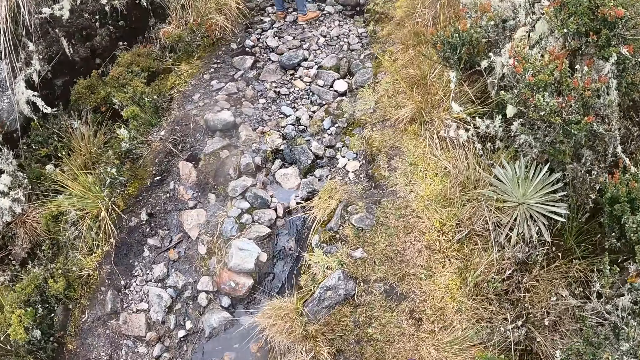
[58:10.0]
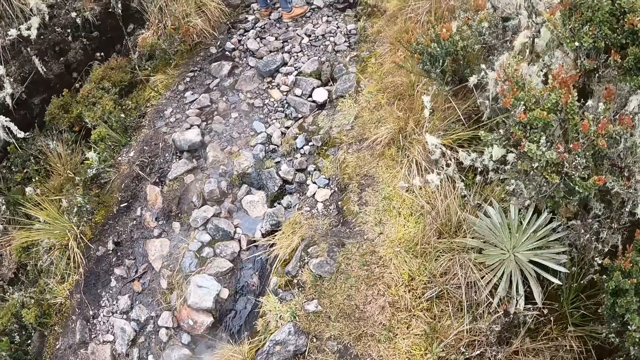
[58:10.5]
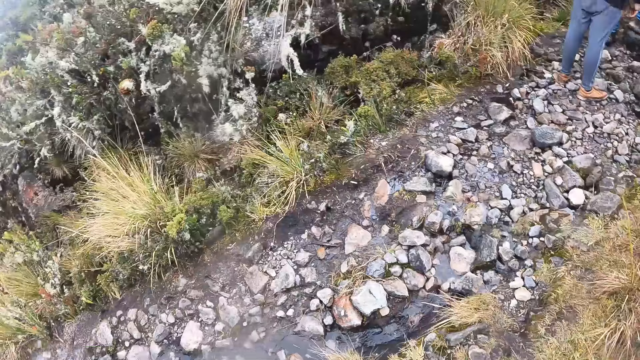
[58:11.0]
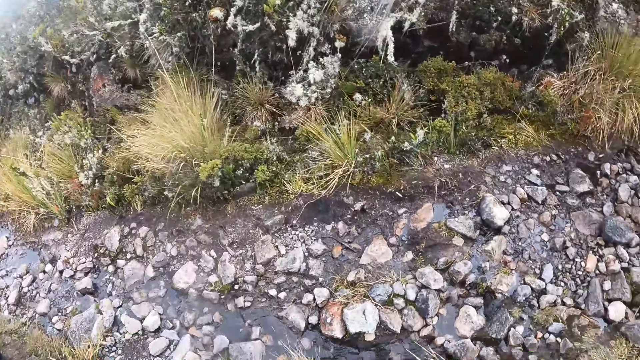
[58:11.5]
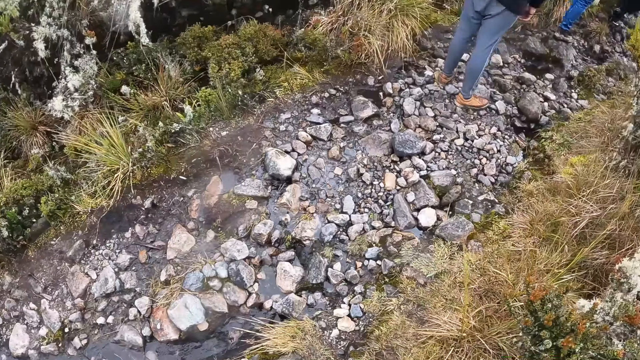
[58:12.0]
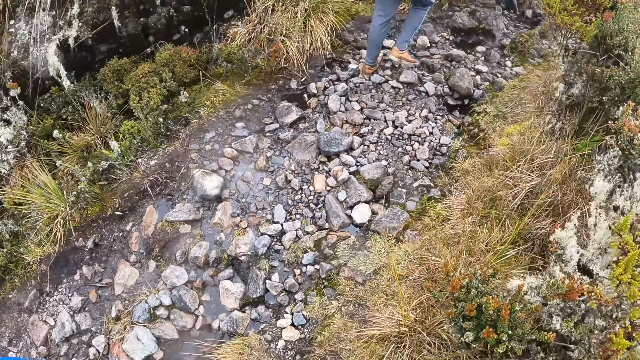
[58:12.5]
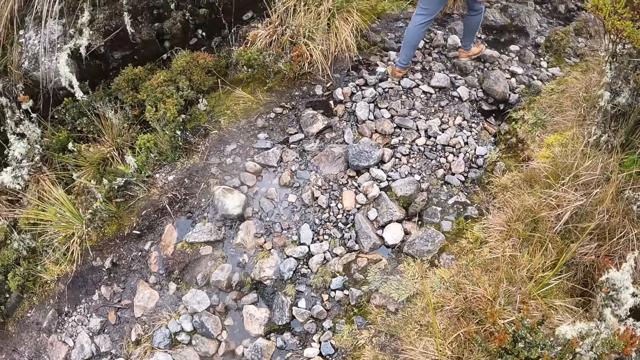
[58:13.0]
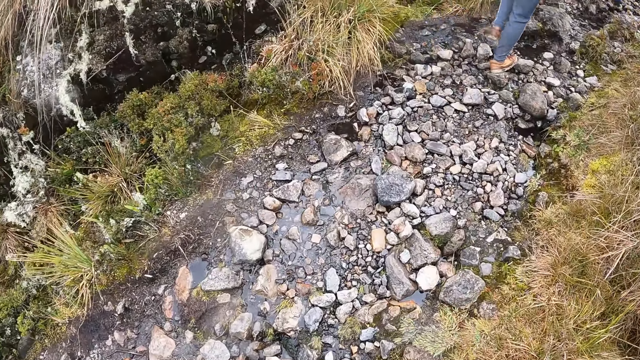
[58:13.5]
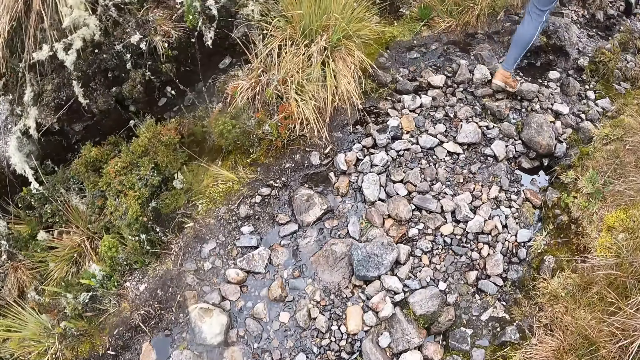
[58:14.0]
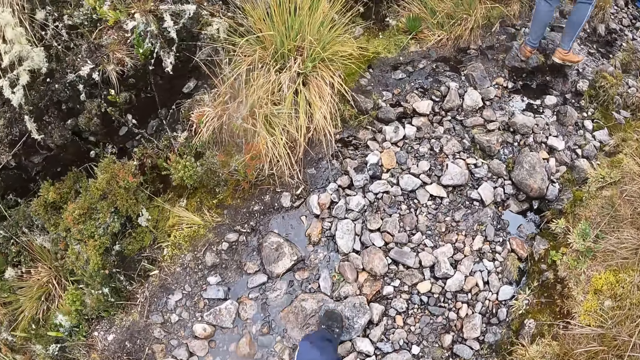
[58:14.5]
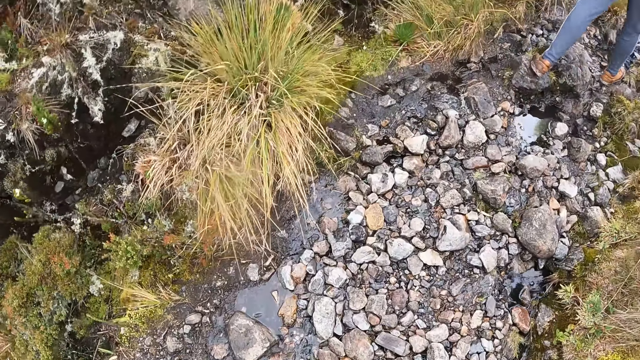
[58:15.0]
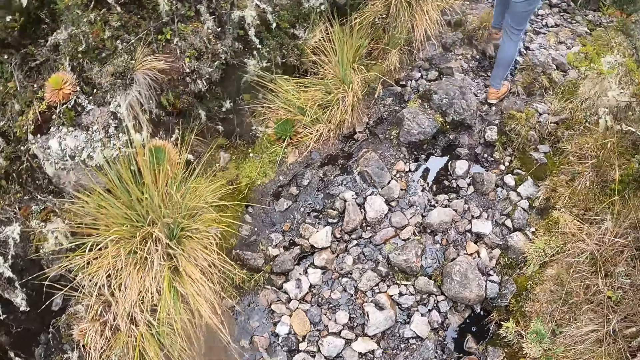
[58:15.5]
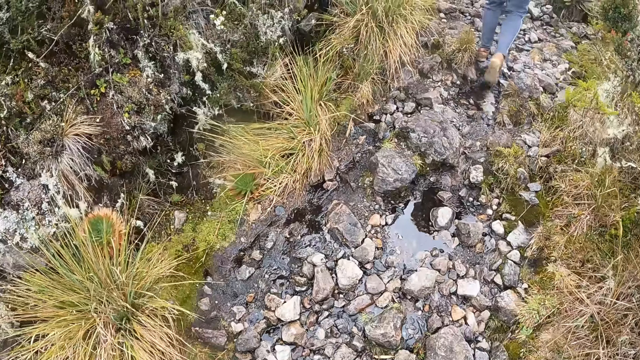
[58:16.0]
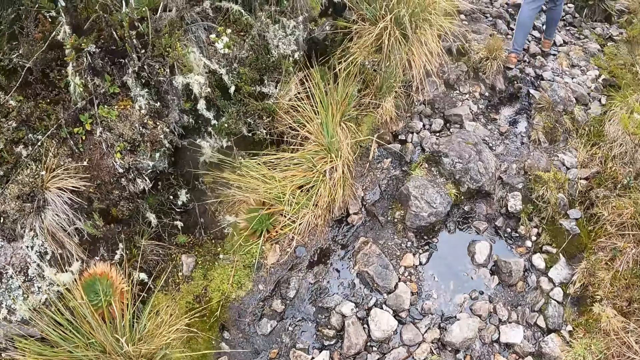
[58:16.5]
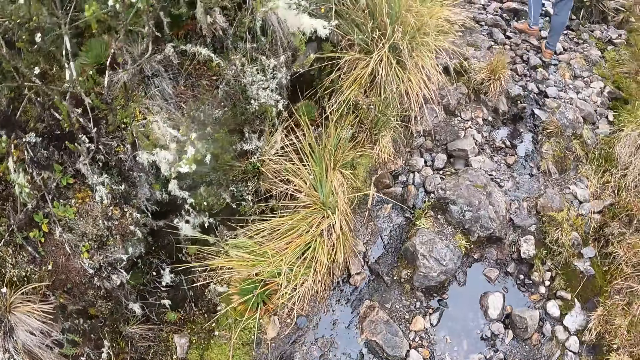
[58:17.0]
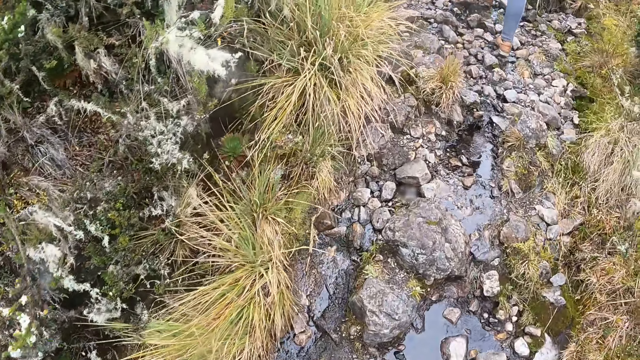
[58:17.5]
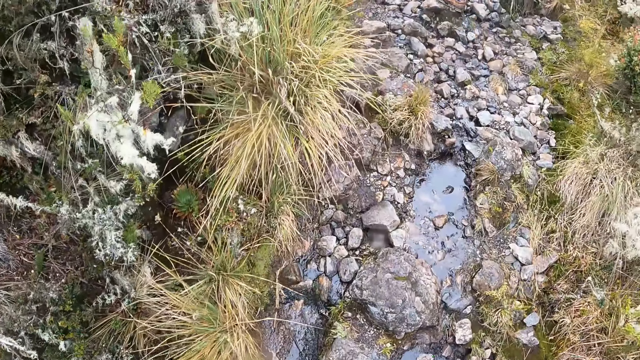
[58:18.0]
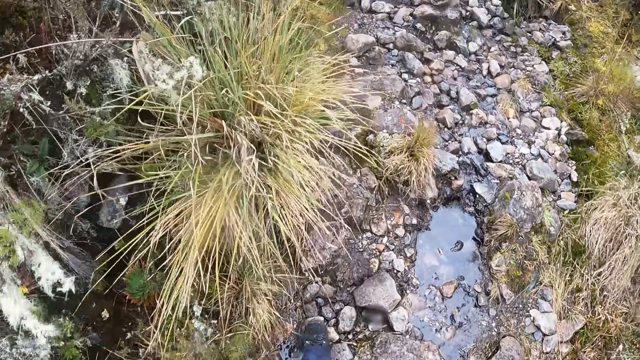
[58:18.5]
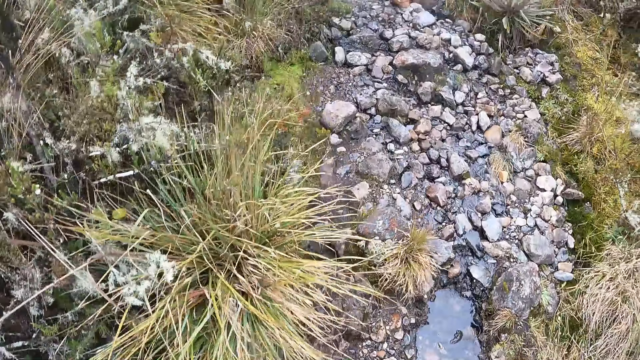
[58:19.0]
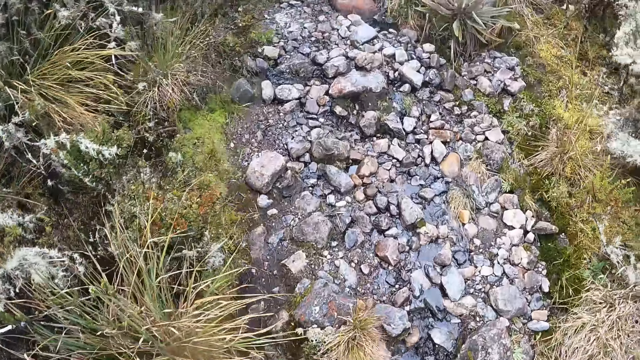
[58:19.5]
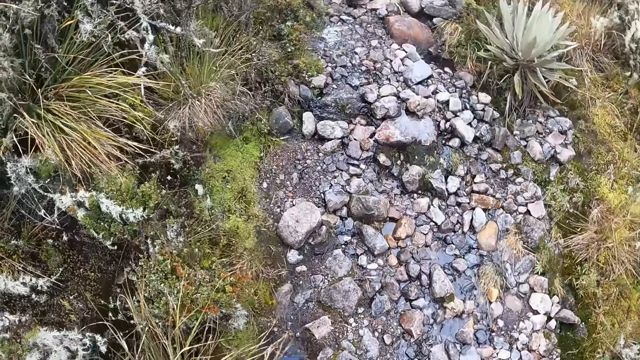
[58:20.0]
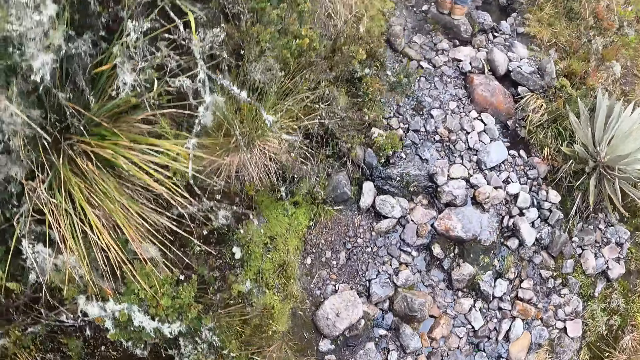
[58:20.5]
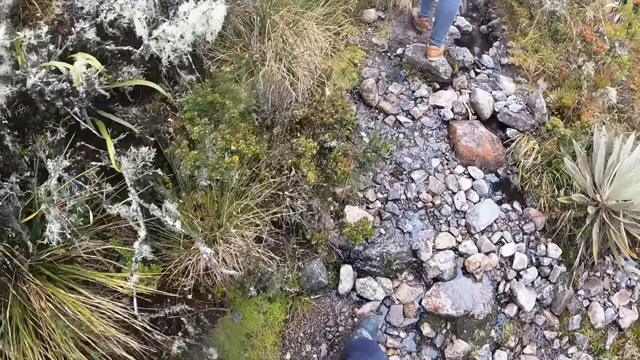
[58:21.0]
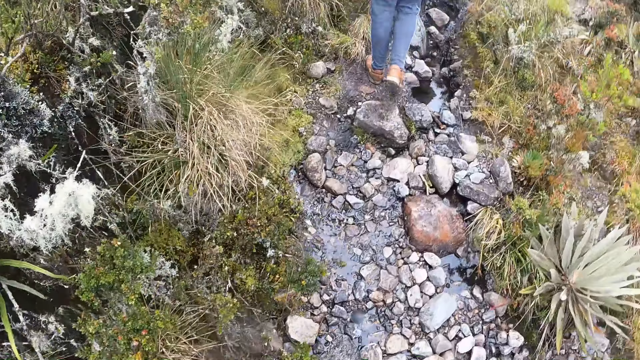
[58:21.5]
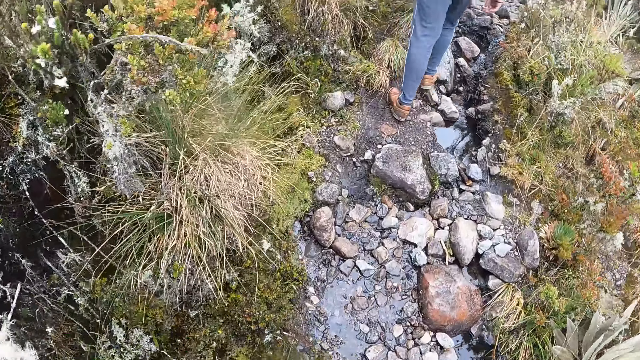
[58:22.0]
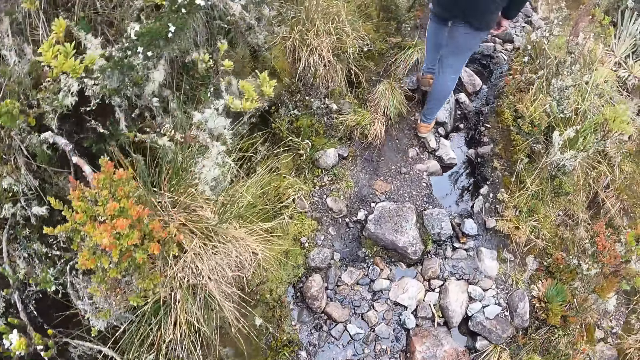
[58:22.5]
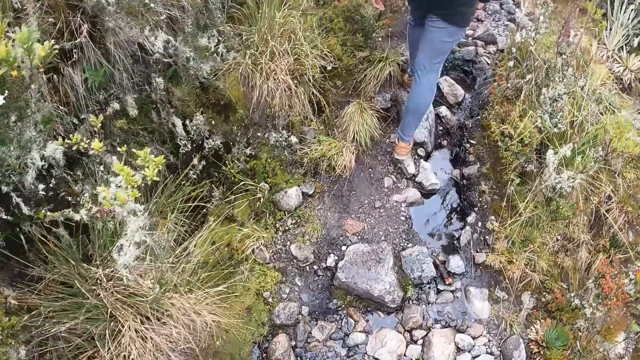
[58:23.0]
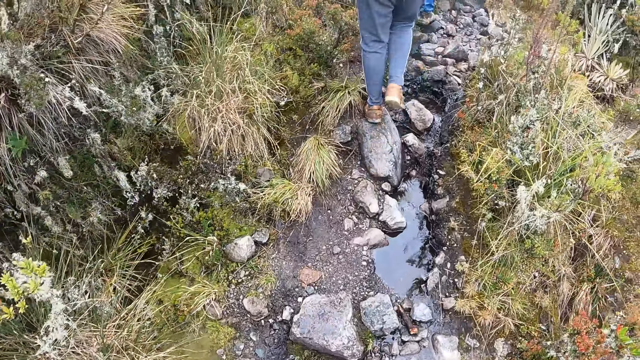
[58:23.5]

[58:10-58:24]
The camera wearer looks behind. They step ahead. They look to the left. They look to the left again.

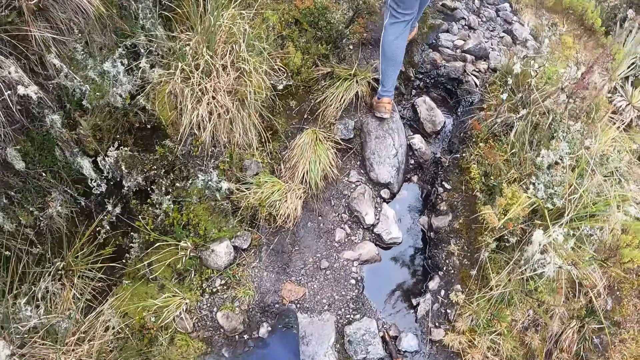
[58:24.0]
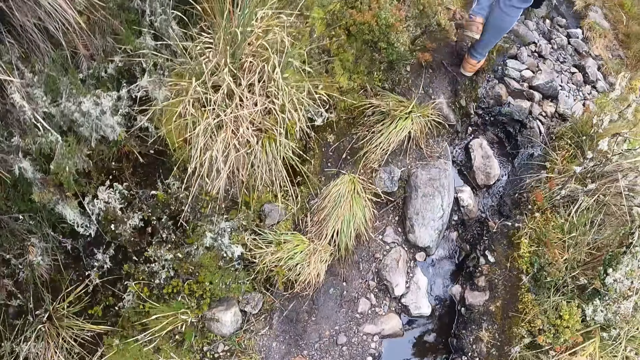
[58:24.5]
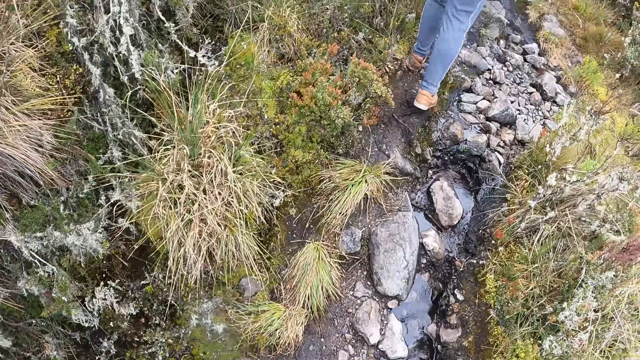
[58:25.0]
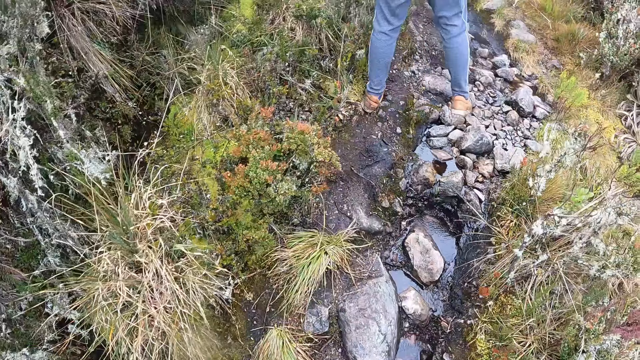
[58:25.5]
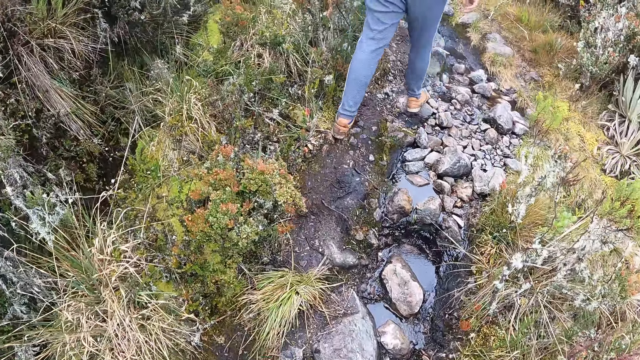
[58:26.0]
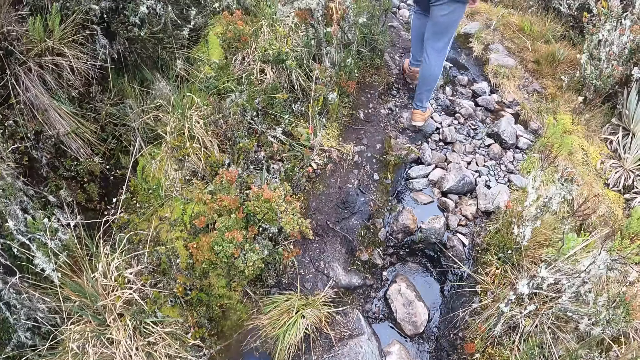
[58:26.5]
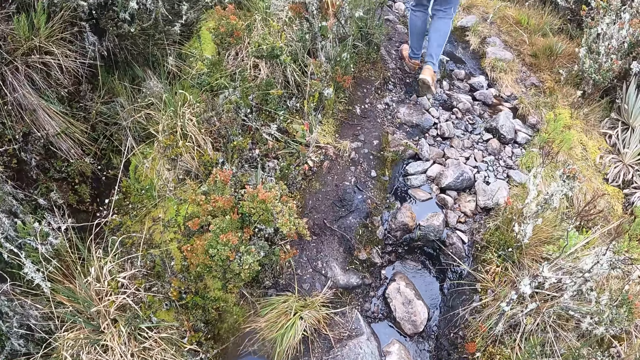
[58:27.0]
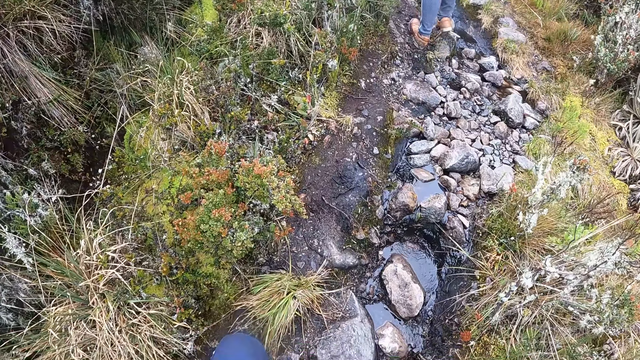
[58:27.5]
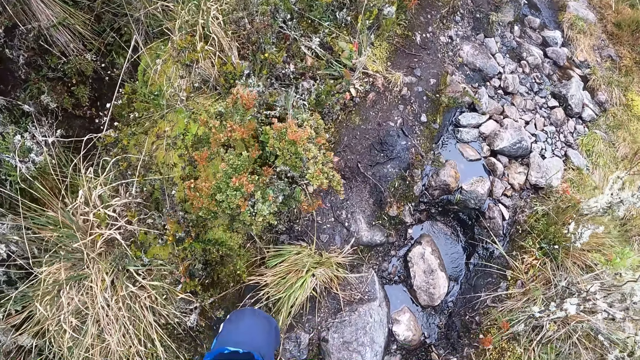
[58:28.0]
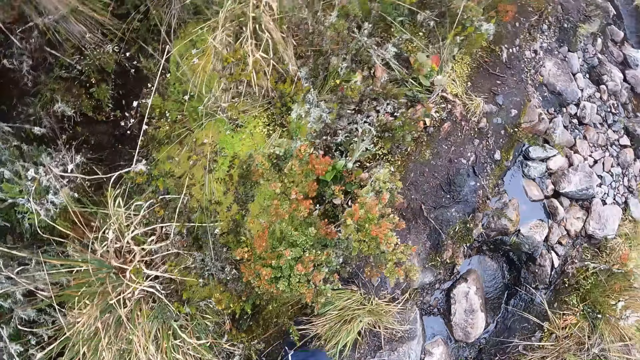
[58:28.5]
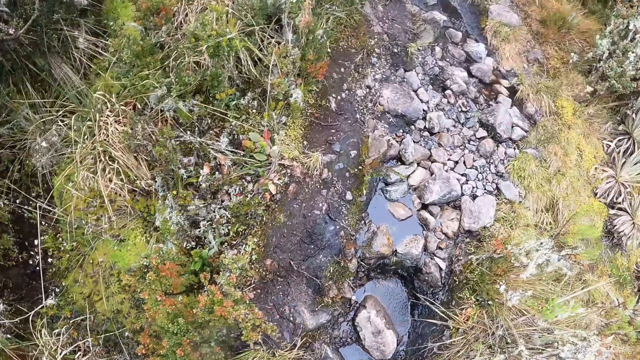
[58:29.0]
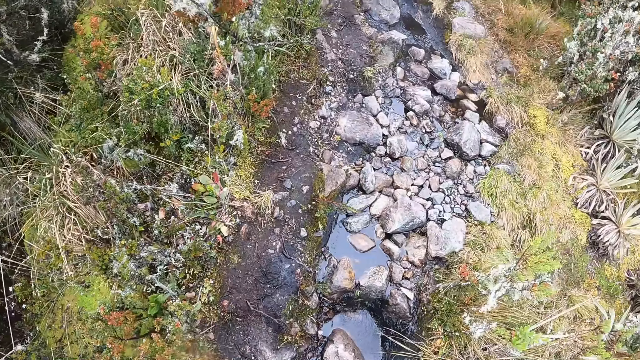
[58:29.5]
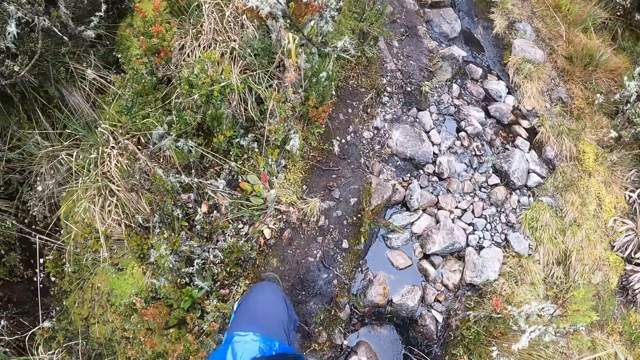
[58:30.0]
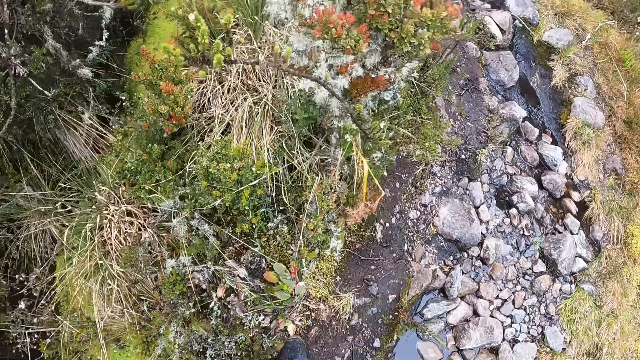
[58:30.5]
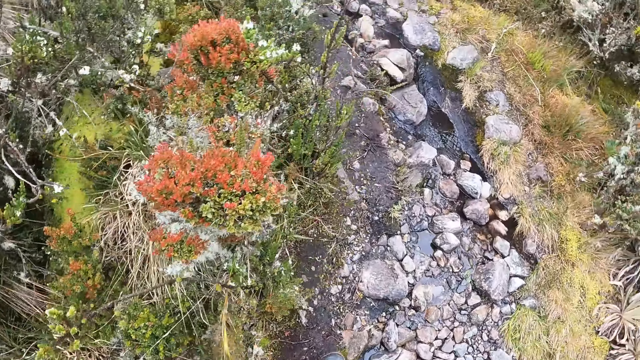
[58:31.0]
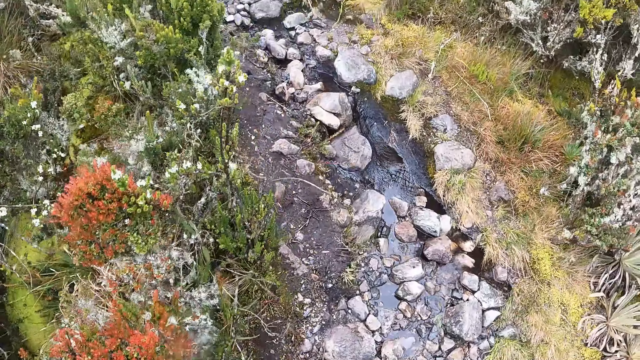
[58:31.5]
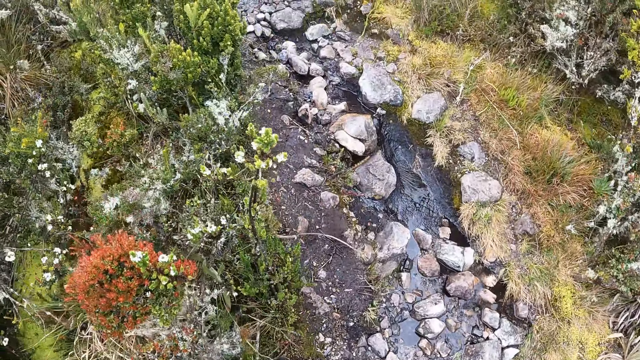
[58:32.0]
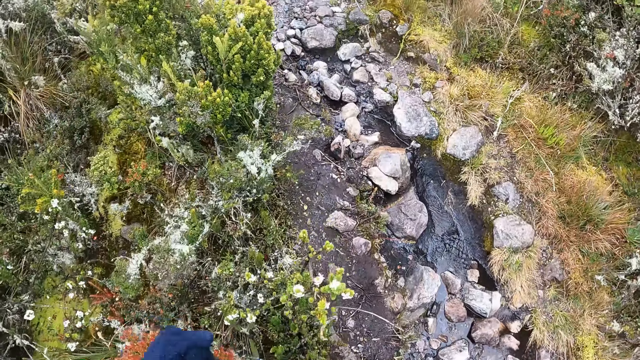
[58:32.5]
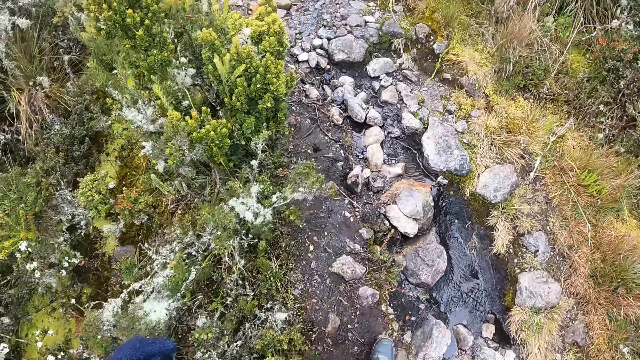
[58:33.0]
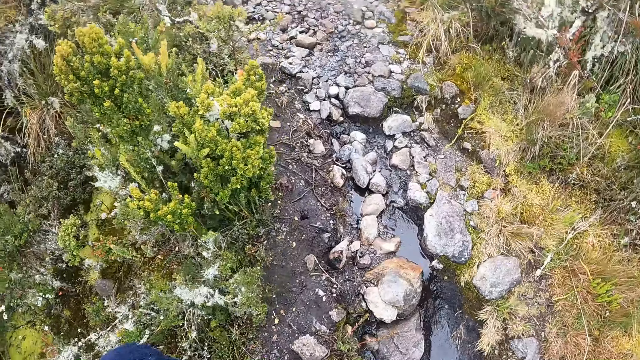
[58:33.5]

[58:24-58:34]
The camera wearer steps ahead. They look at the ground. They step ahead.
